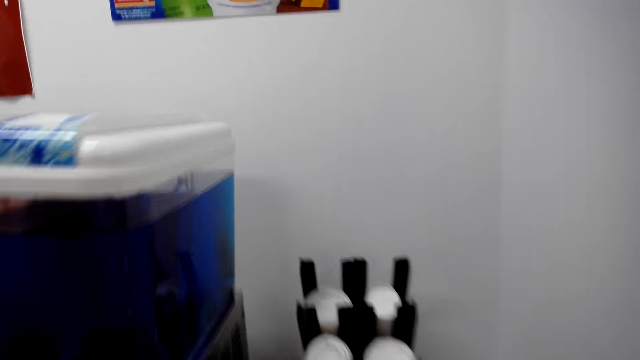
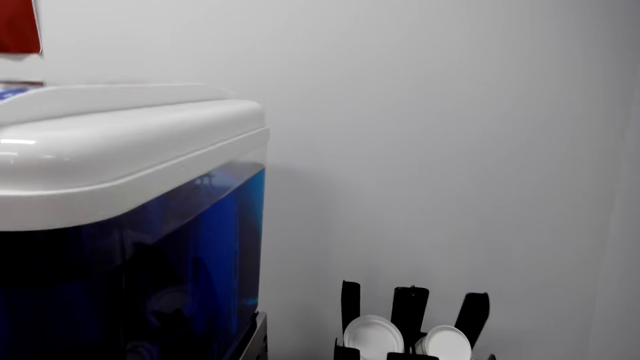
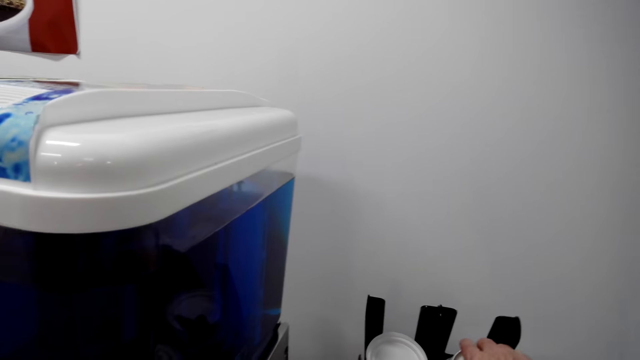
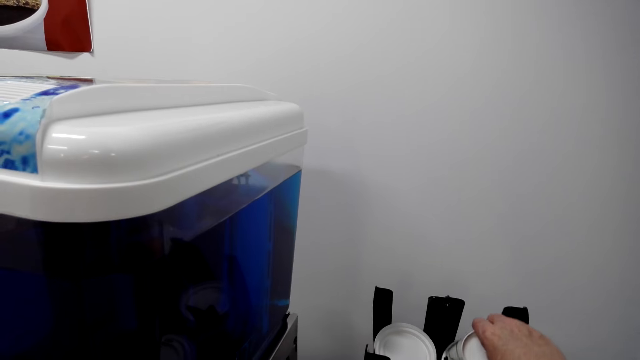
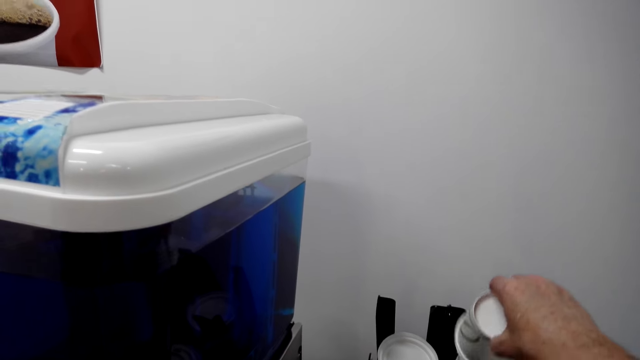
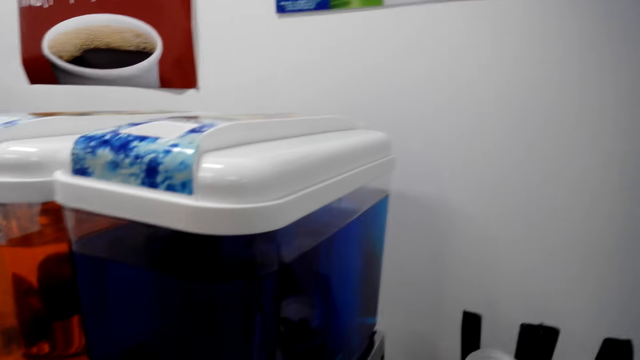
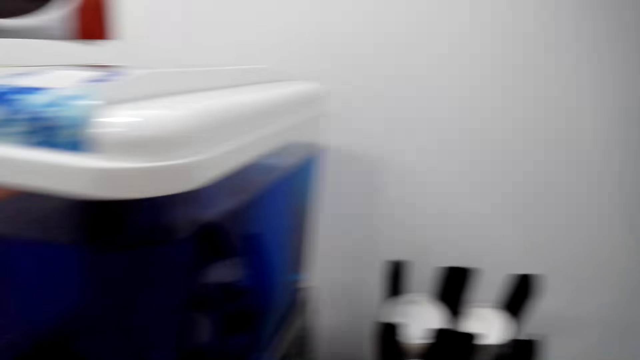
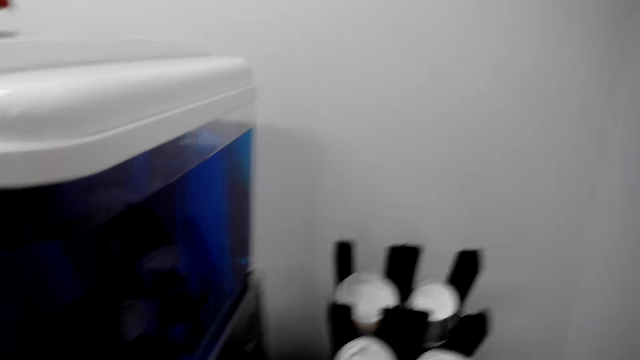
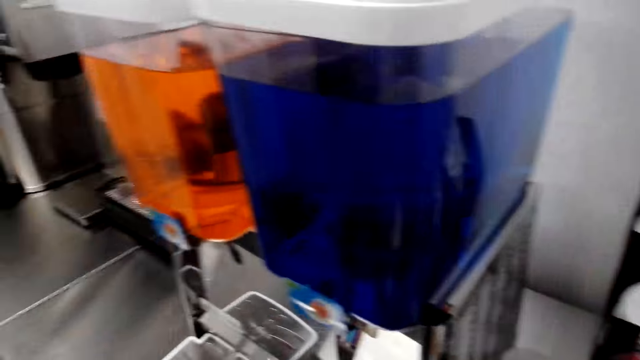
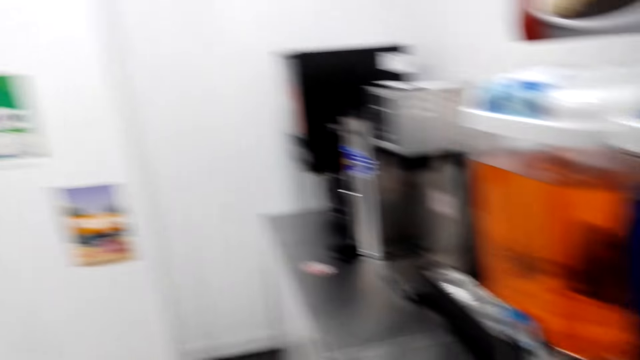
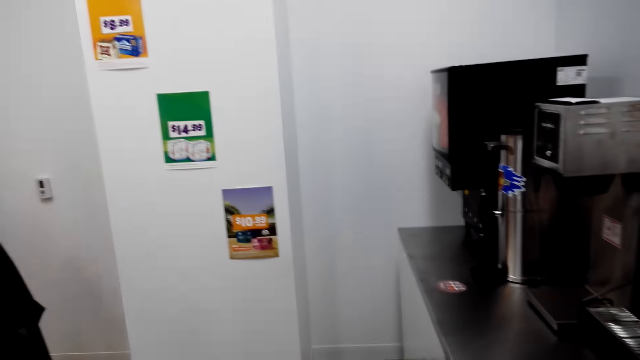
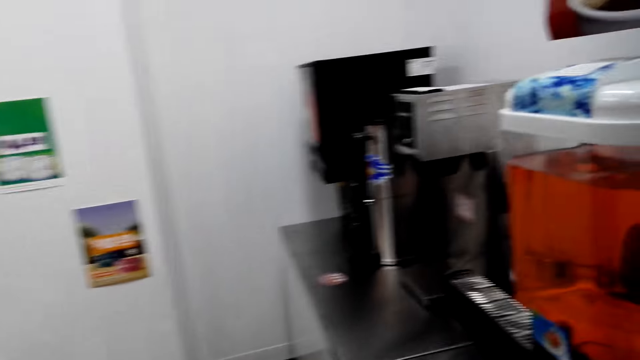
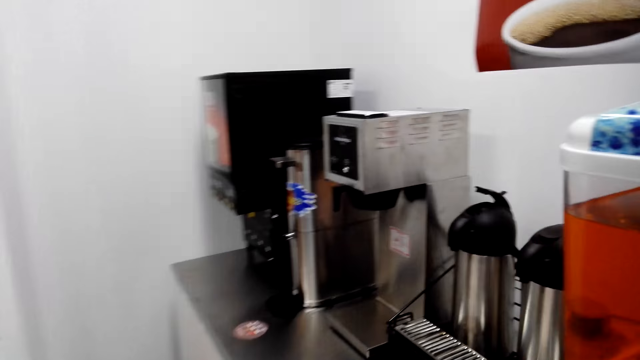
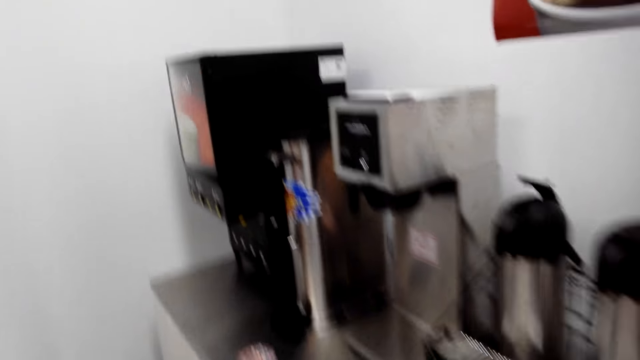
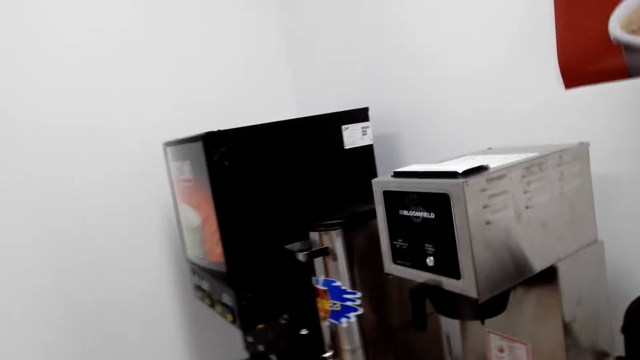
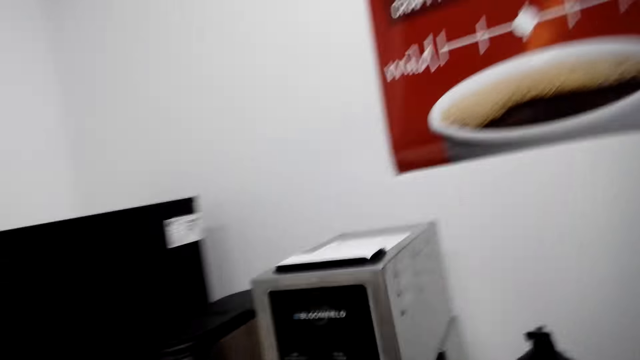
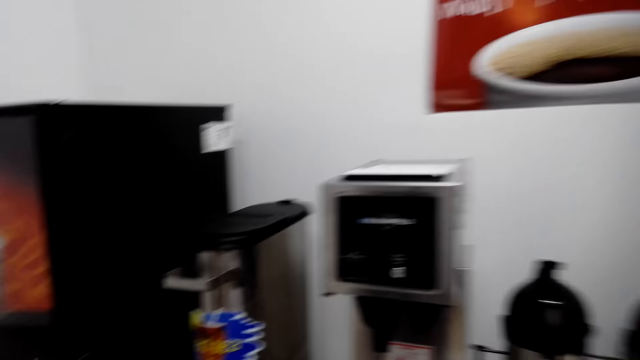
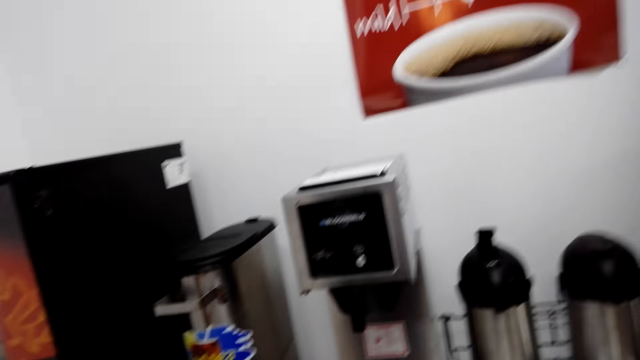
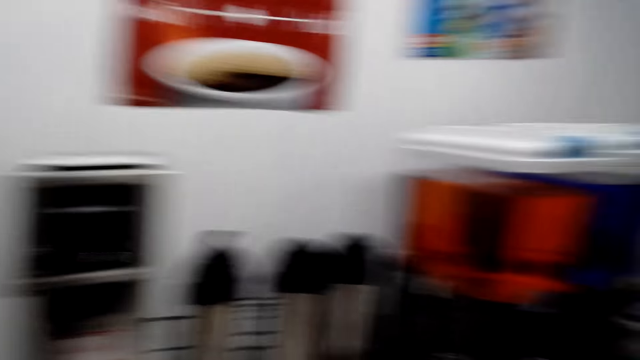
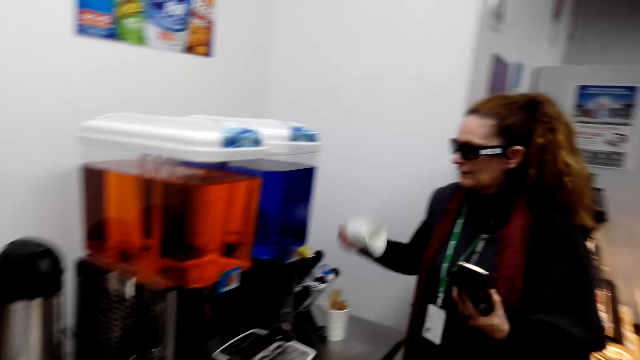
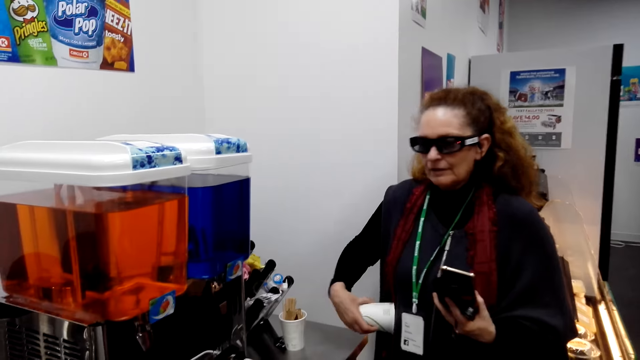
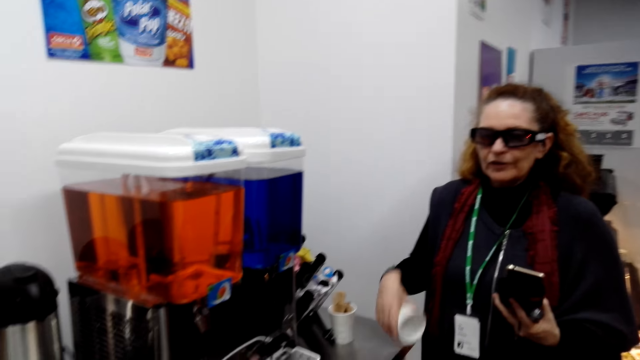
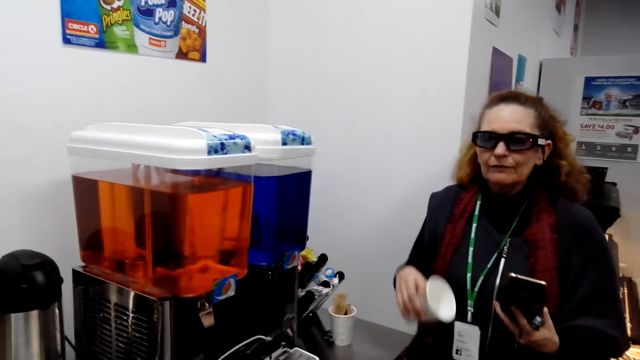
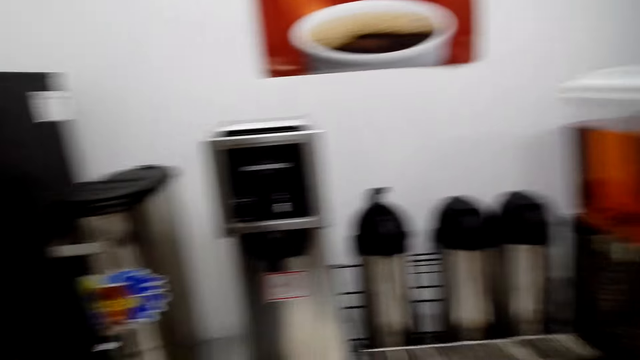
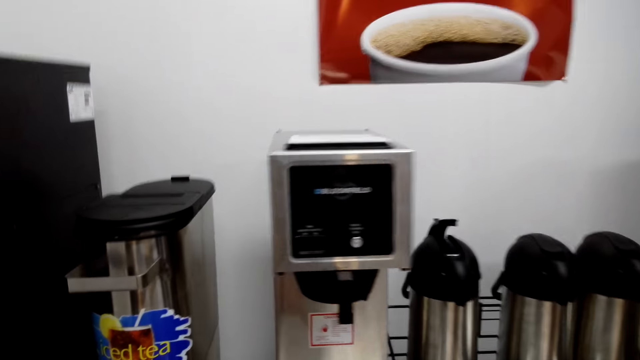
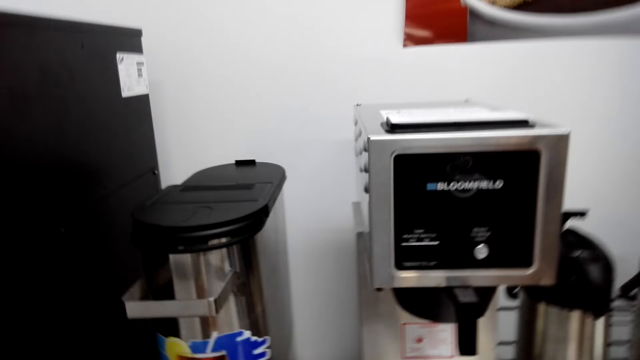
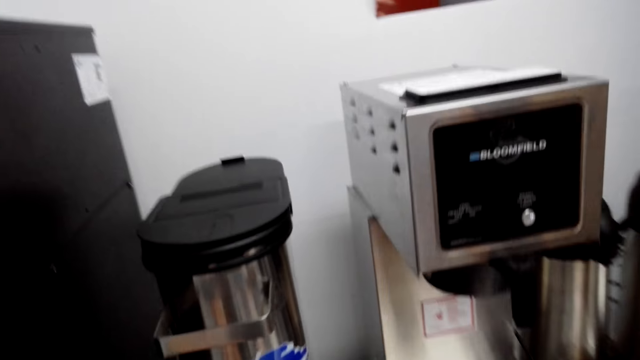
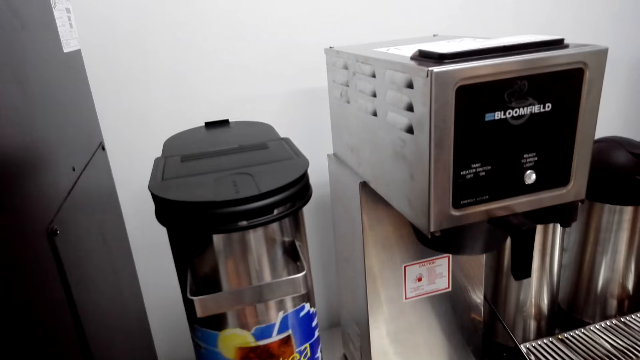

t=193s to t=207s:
The camera wearer moves the camera around. They pick up a tumbler from the cup stand on top of the table. They converse with a woman. They move the camera around. The woman converses with the camera wearer.

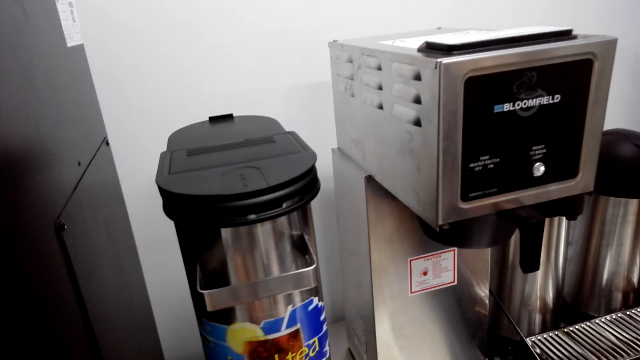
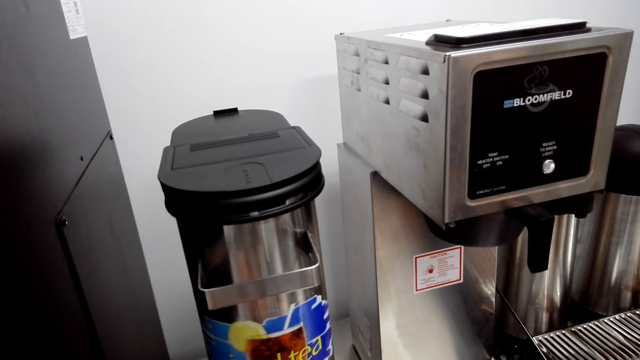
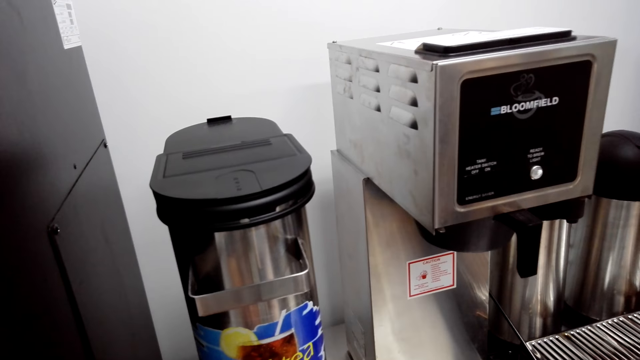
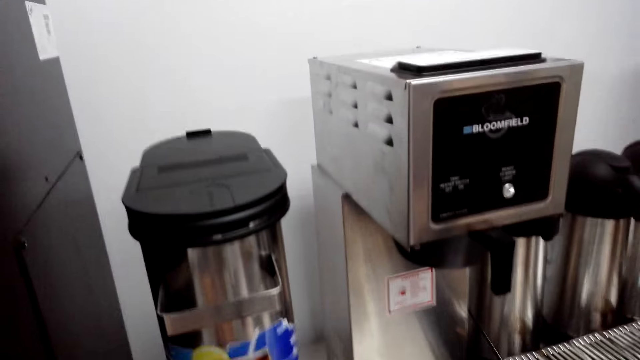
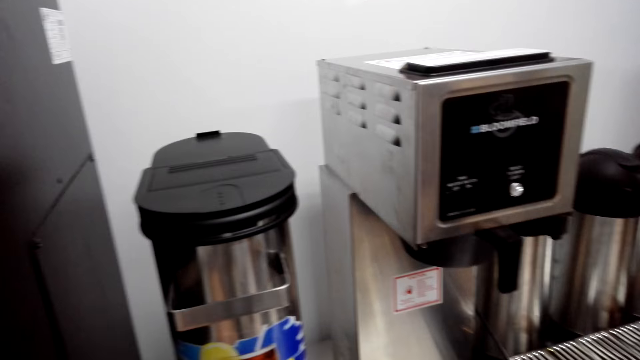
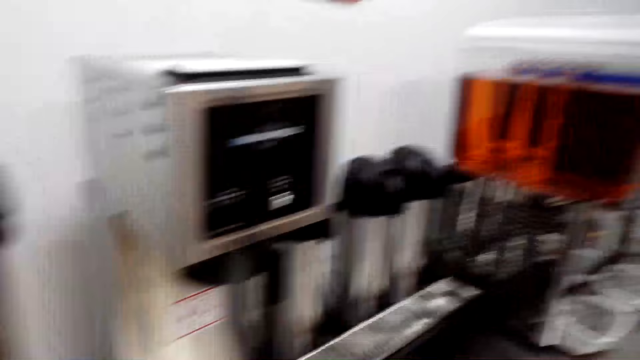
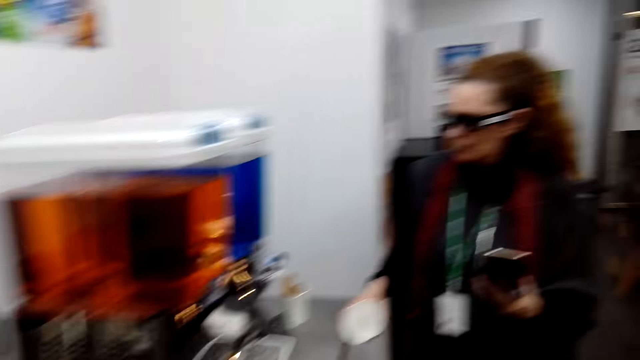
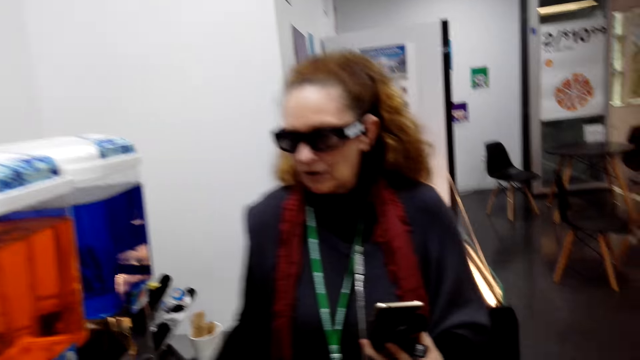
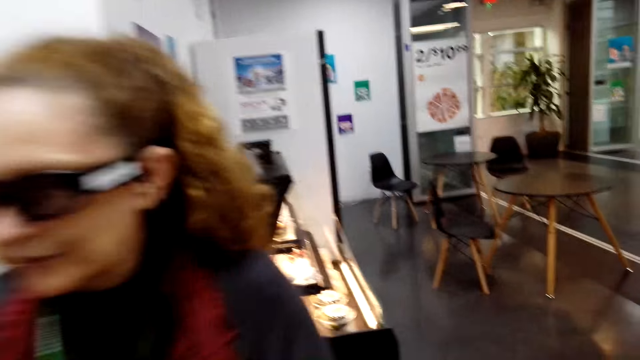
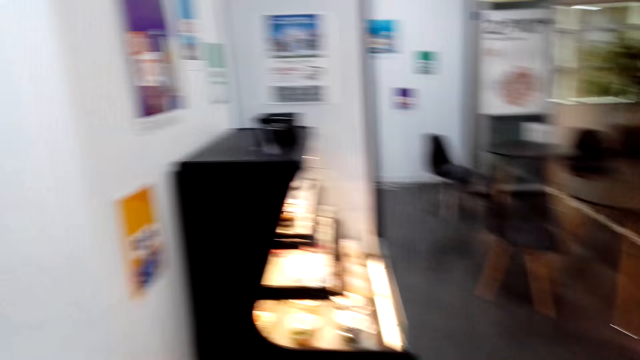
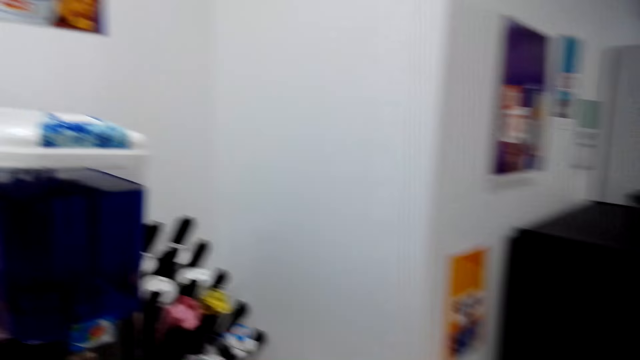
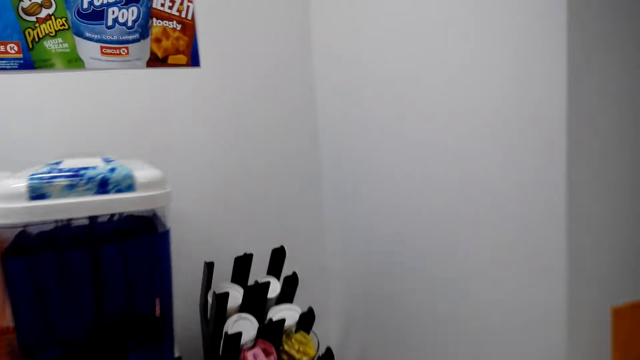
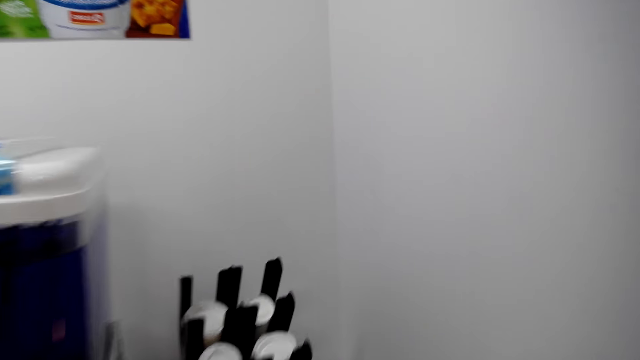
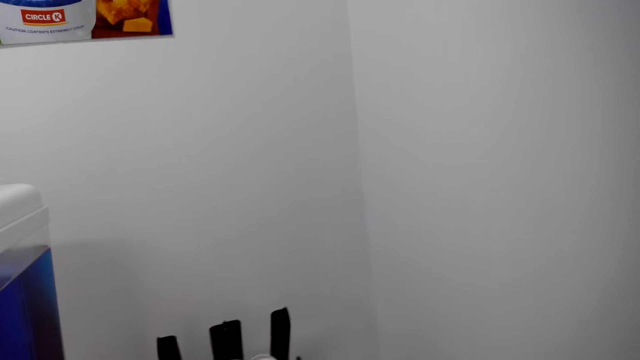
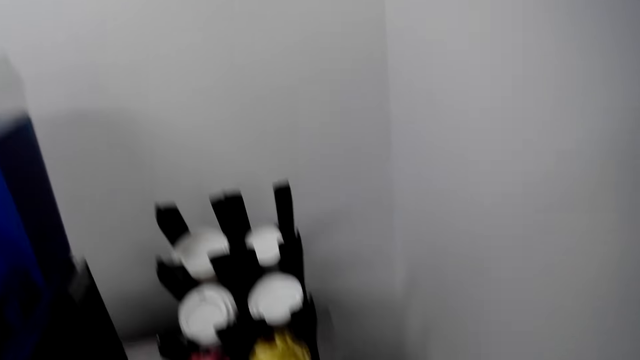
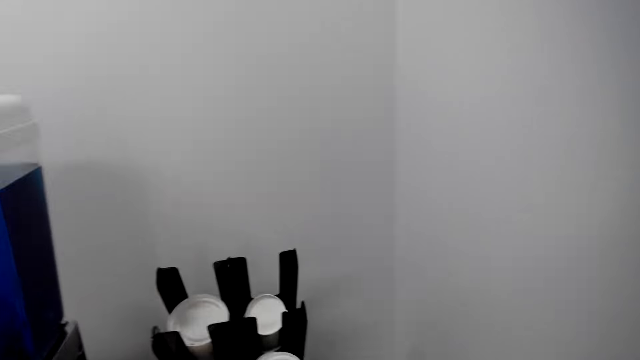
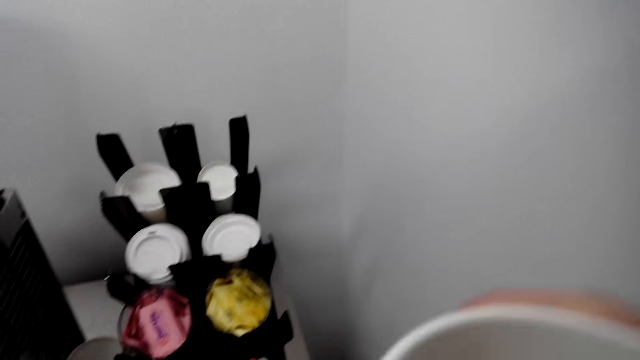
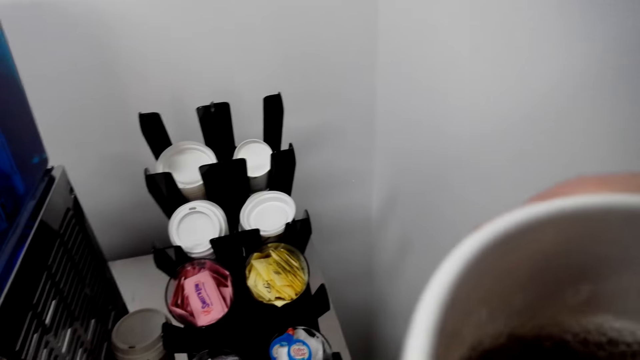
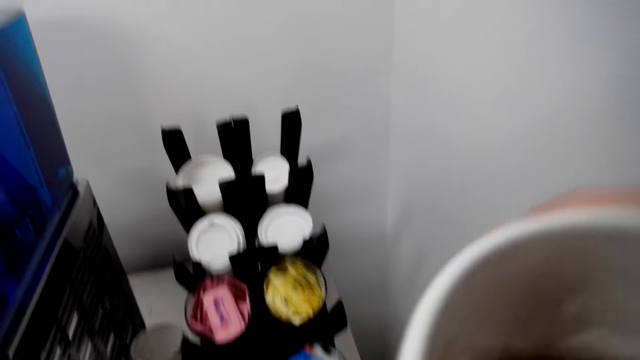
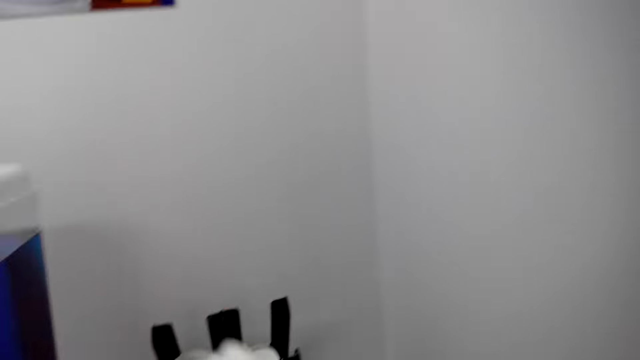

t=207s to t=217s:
A woman fetches water with the tumbler. The woman converses with the camera wearer. The camera wearer moves the camera around. They drink water or coffee.
